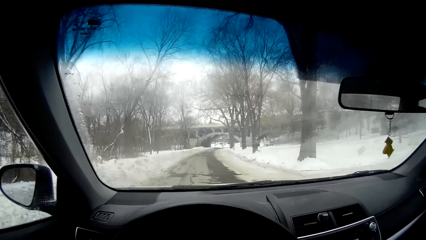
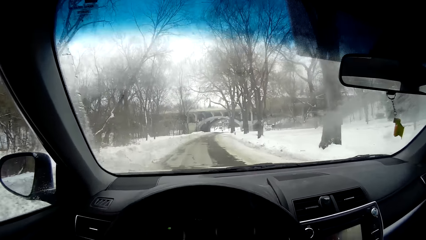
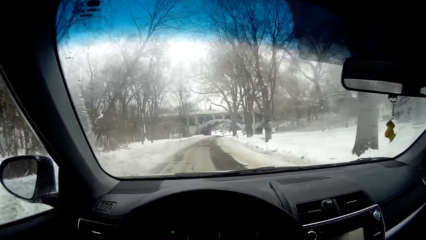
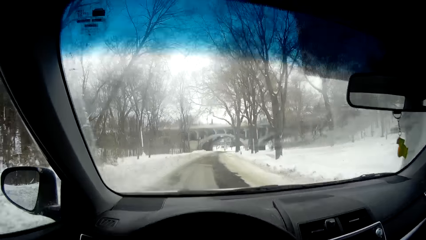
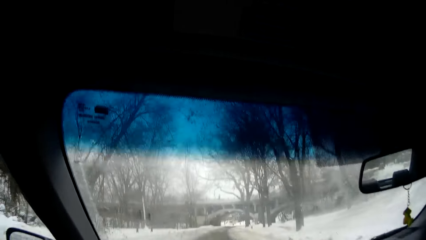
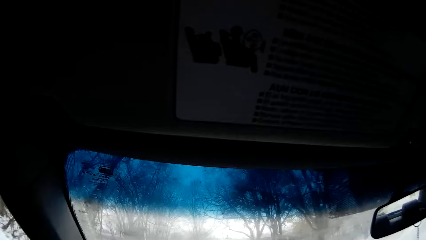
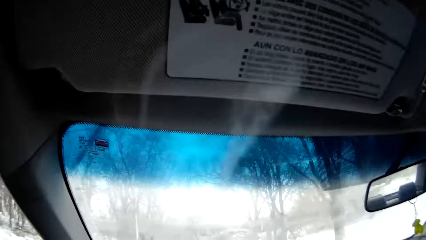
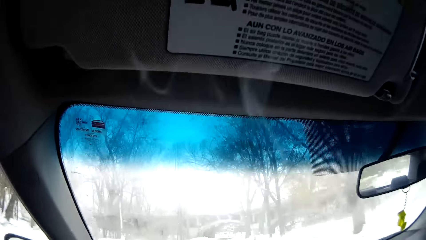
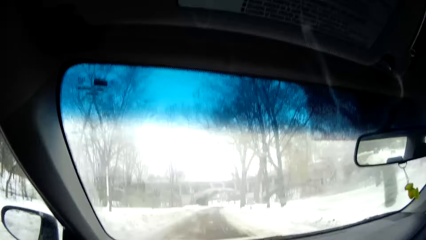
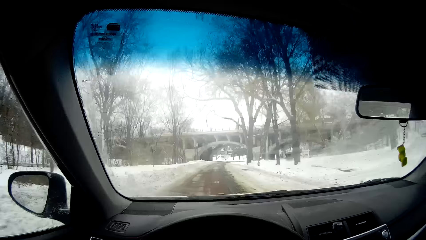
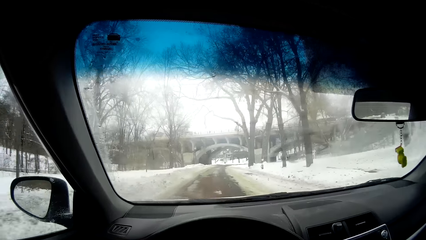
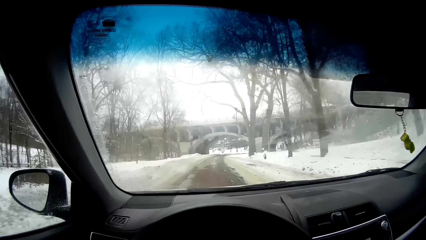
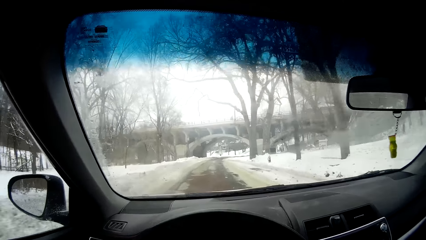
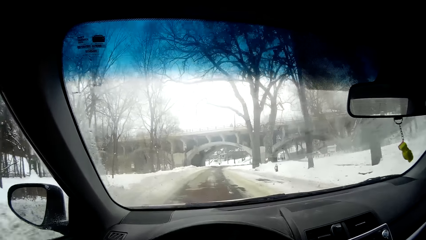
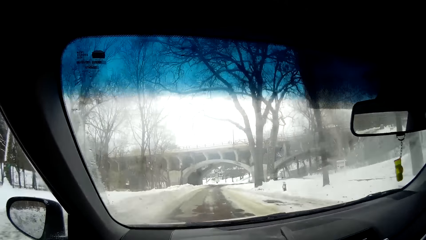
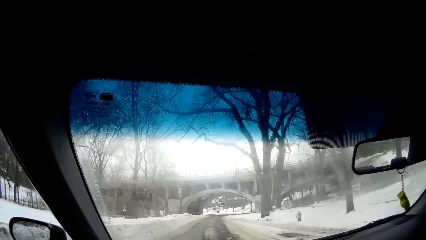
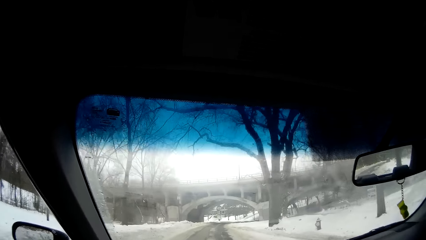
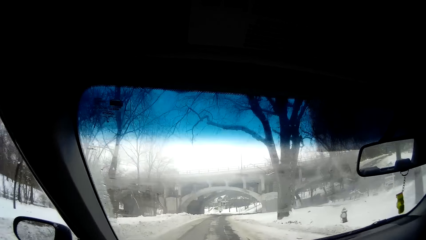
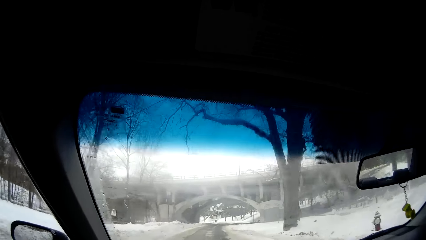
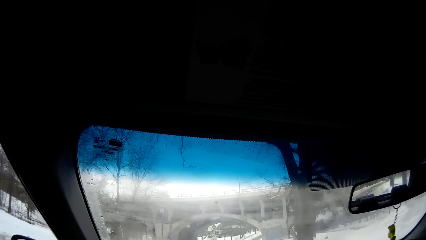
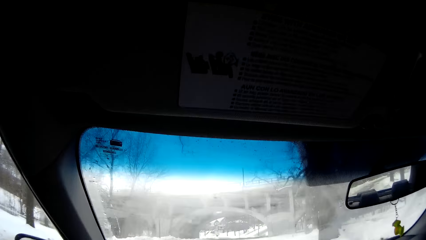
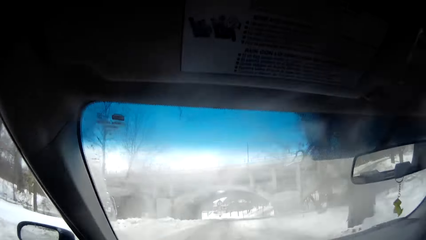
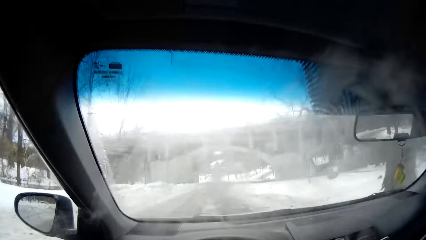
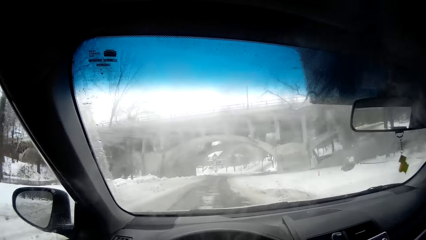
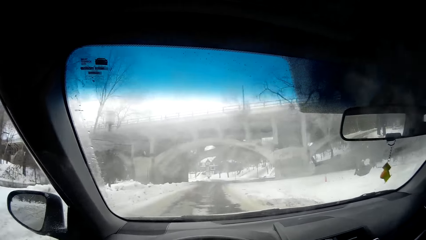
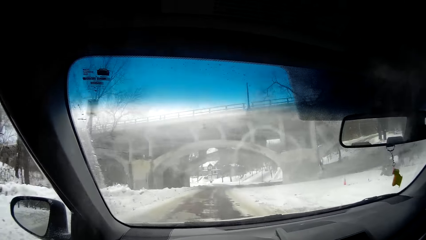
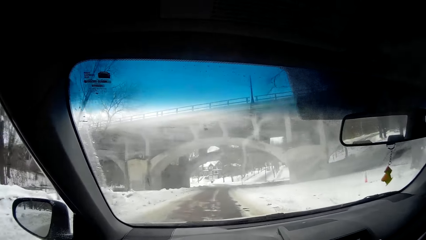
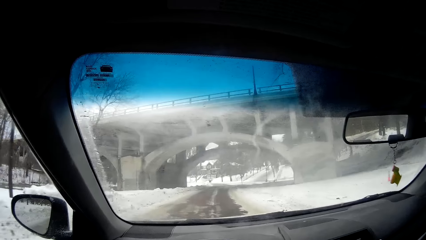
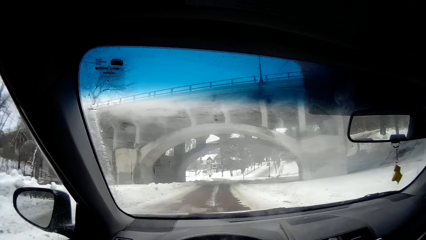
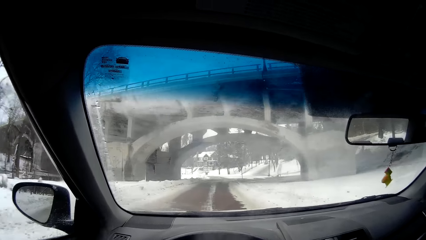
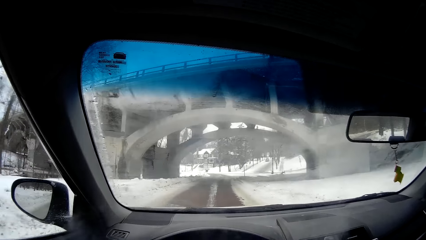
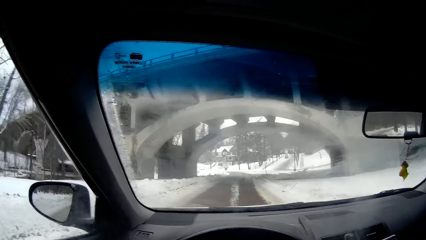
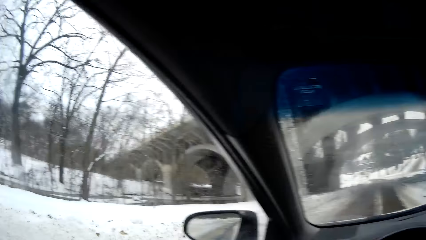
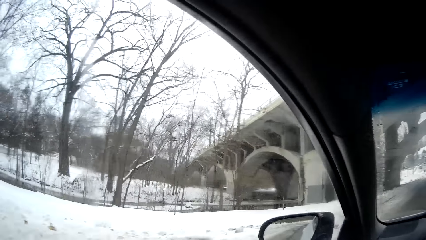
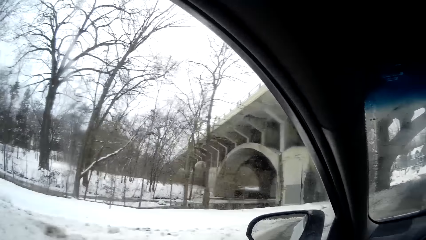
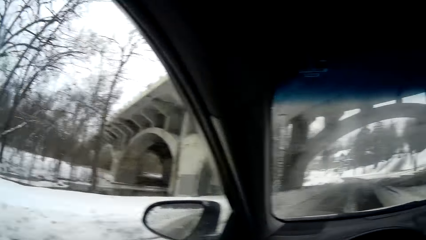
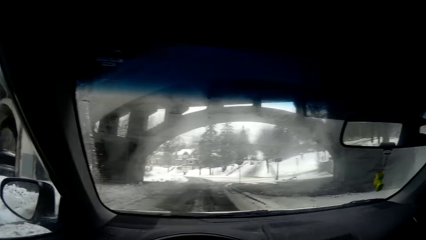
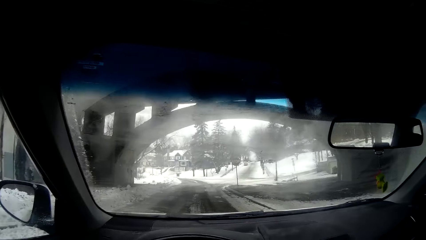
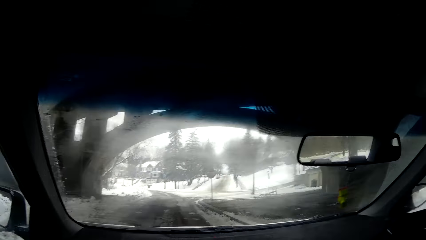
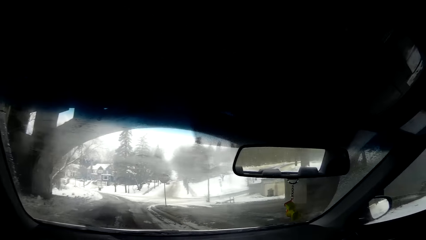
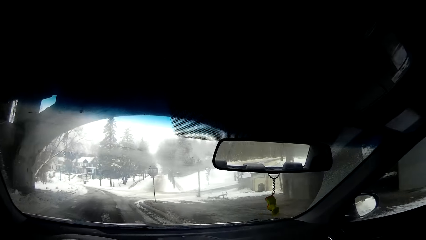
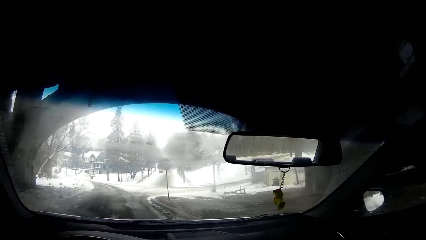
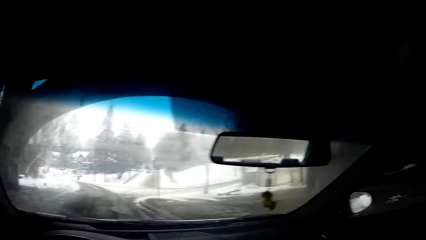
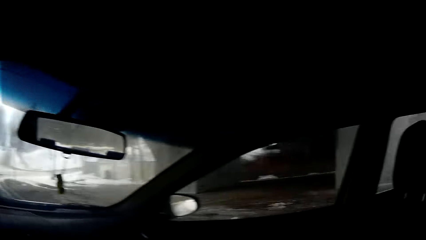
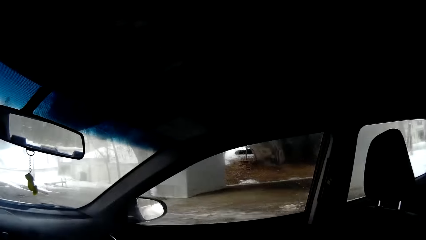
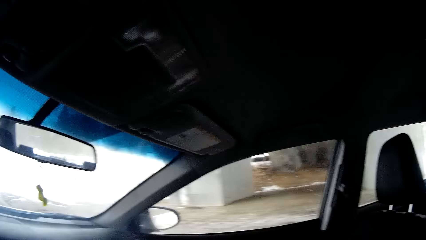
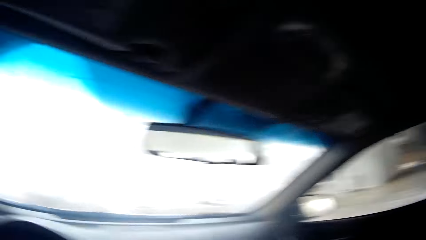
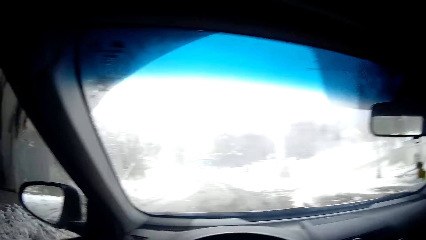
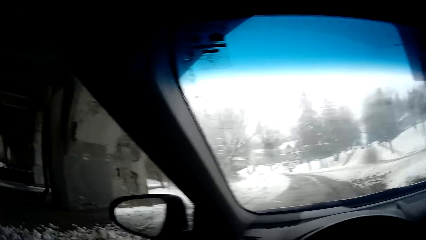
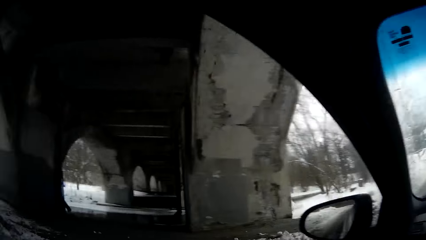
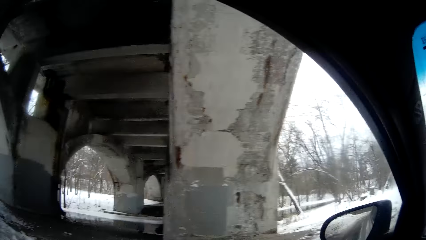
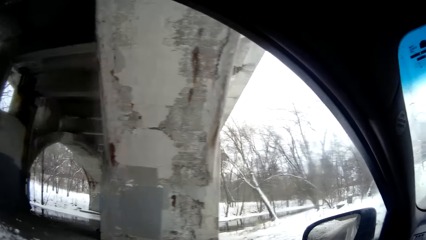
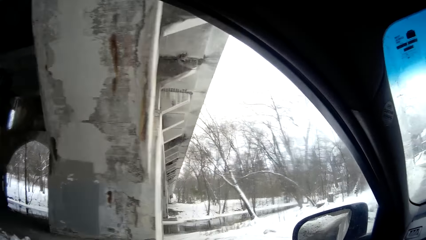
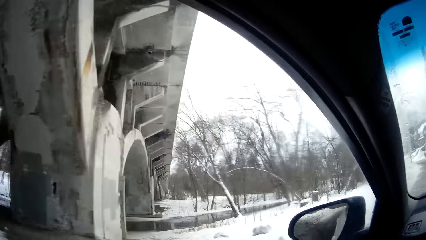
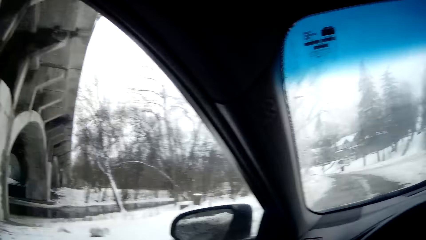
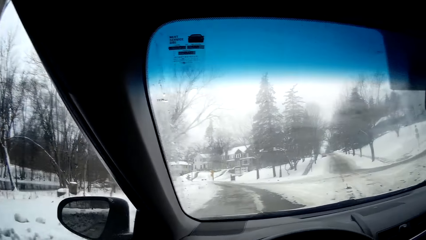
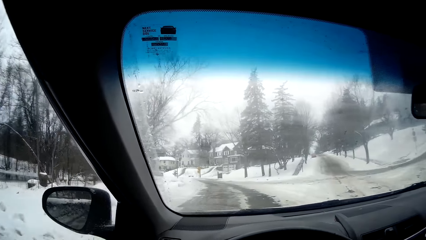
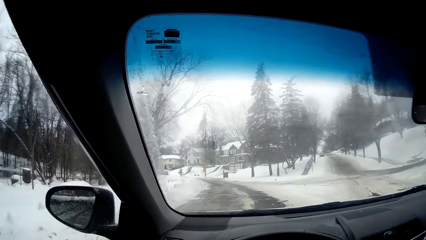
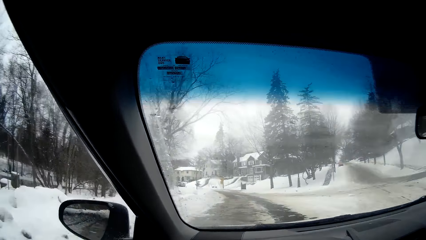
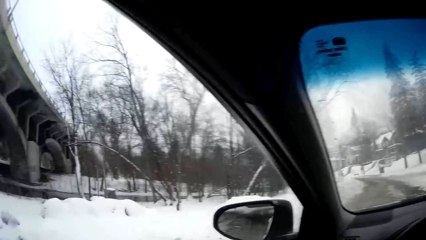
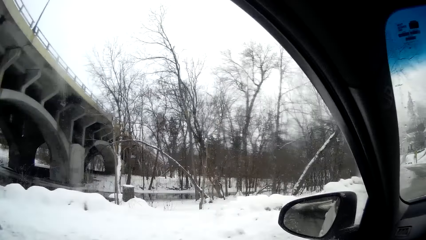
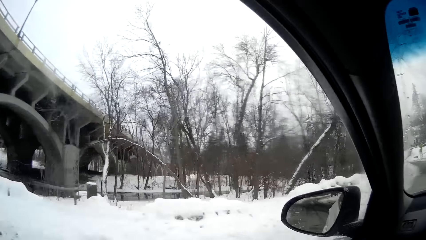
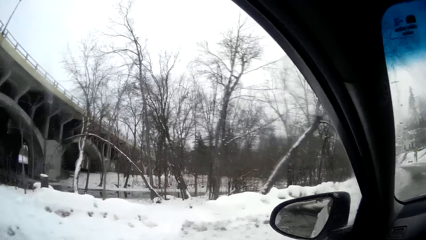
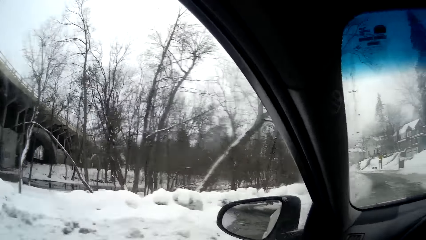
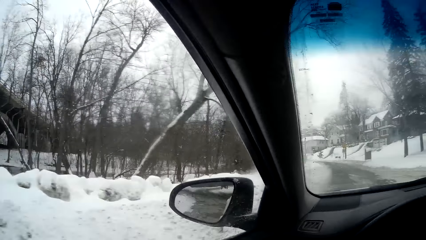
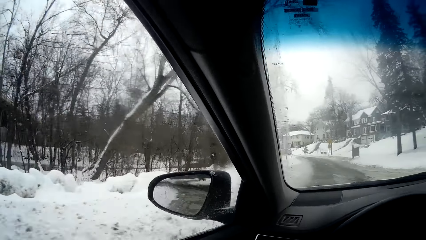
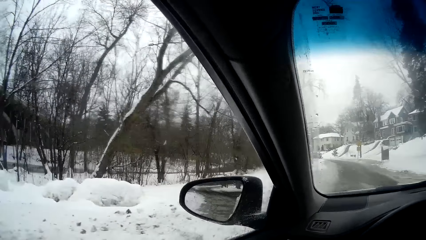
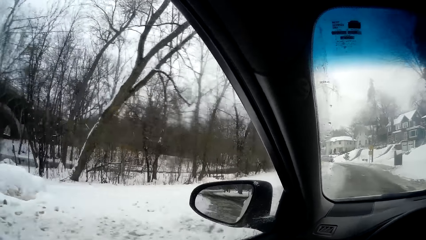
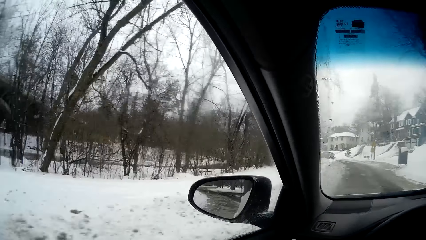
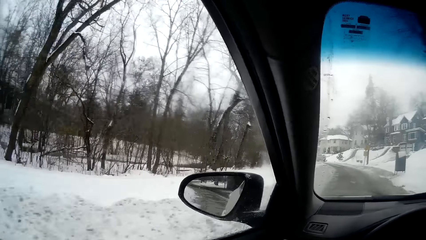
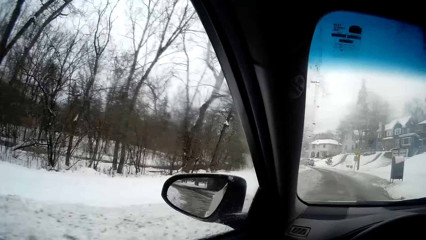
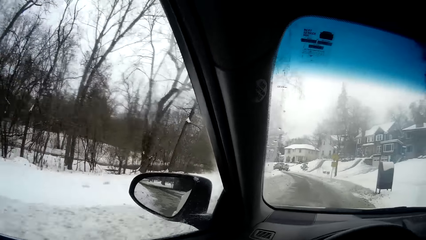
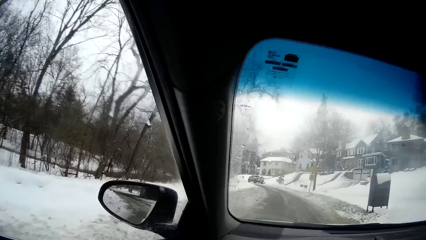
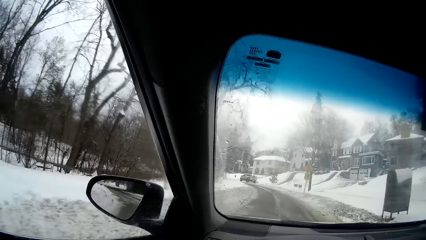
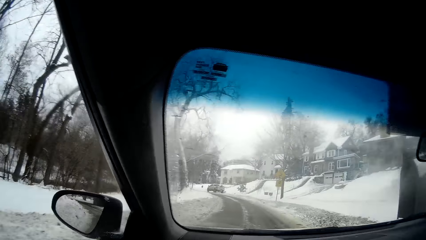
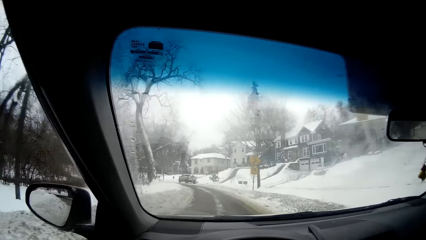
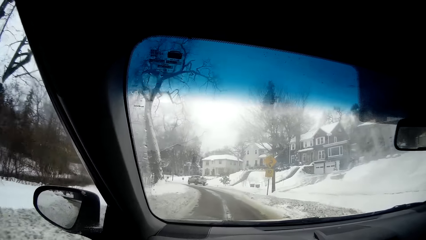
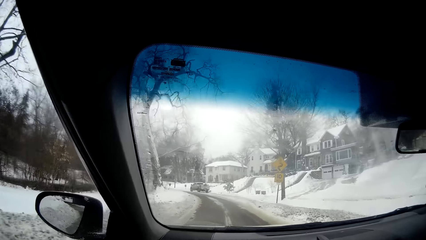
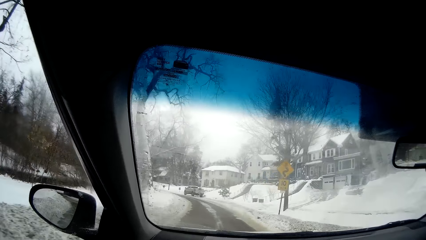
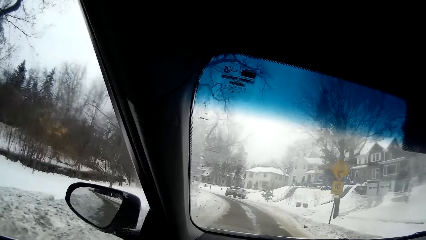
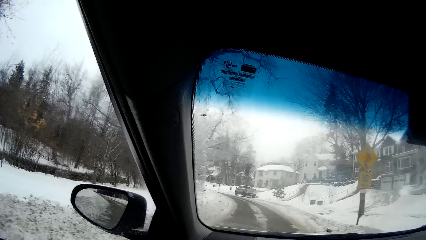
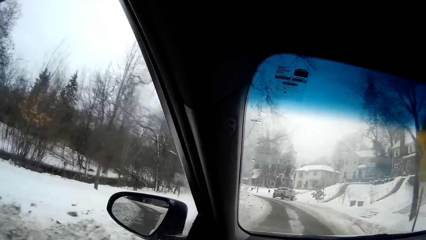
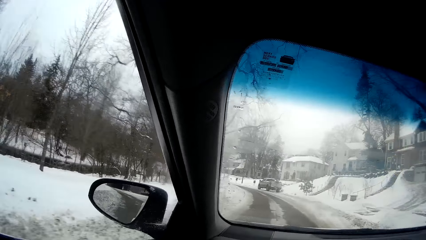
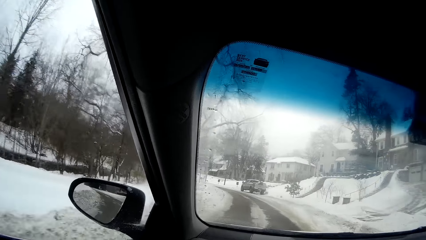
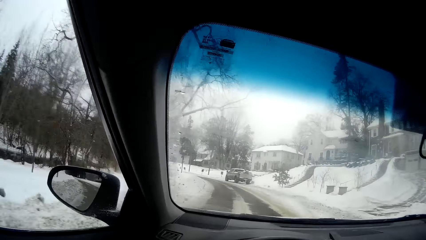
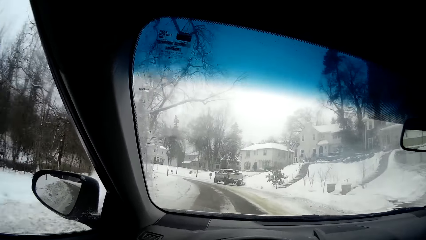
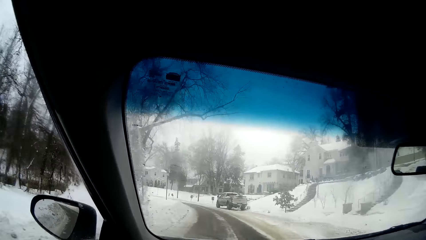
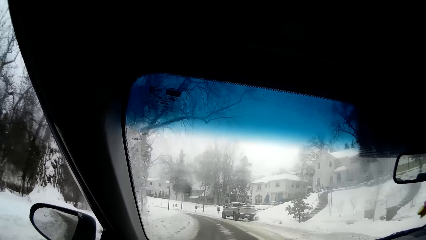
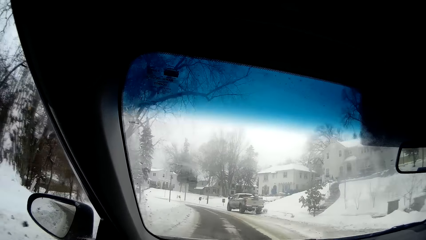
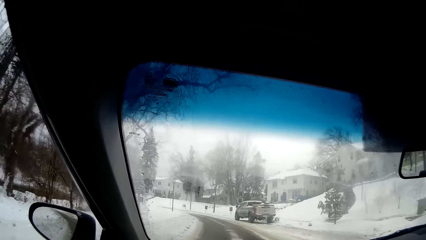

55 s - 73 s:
The camera wearer drives and looks right. They drive and look right. They drive and look right.
